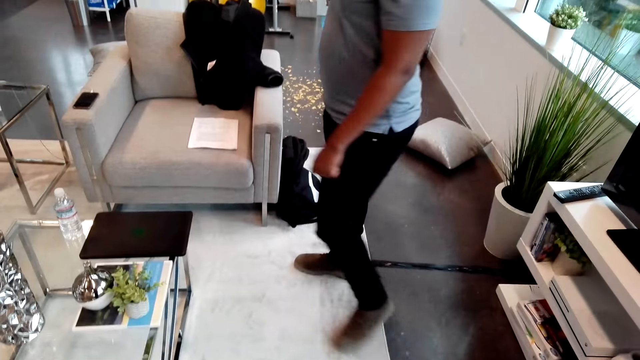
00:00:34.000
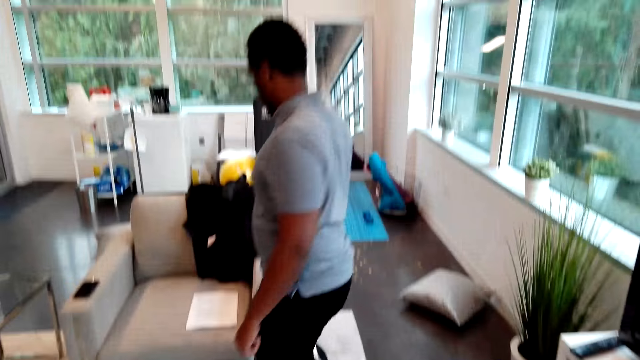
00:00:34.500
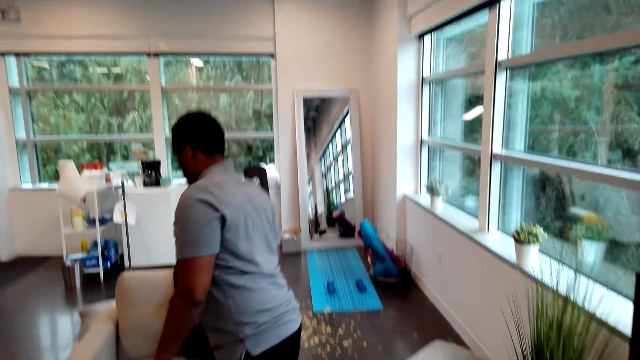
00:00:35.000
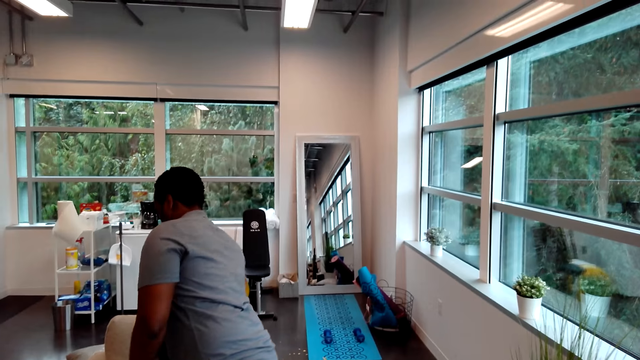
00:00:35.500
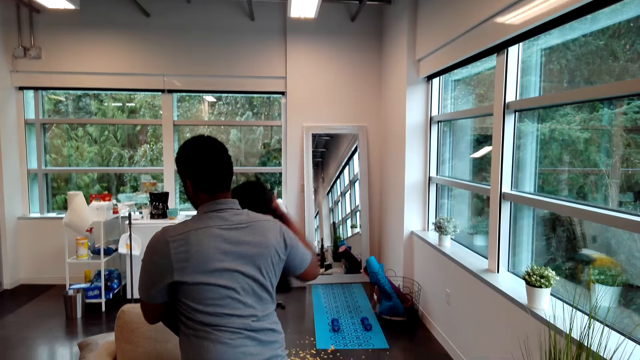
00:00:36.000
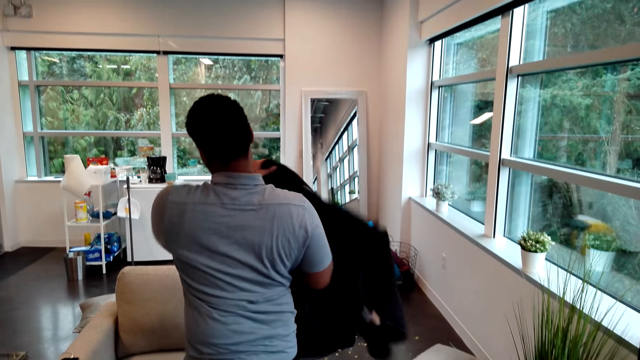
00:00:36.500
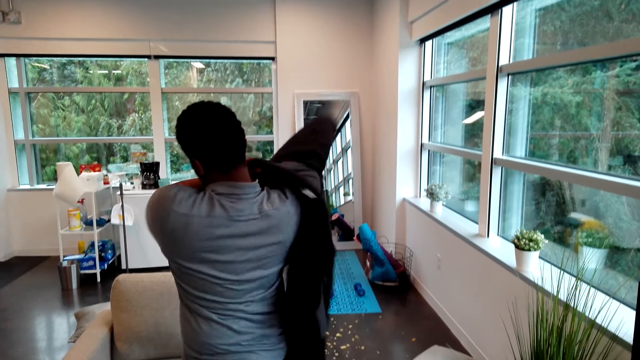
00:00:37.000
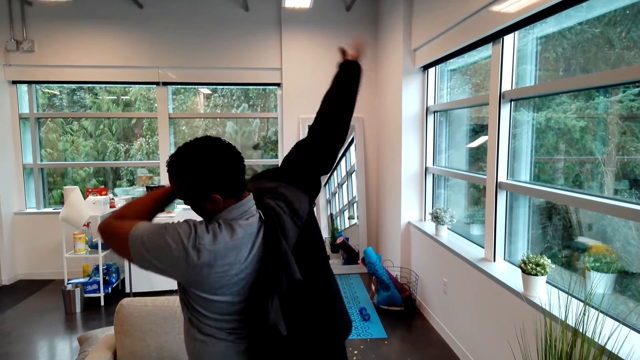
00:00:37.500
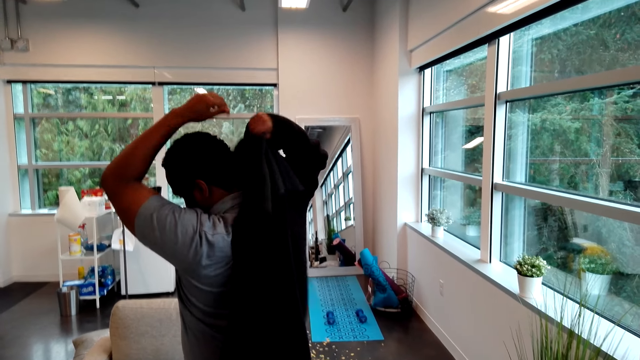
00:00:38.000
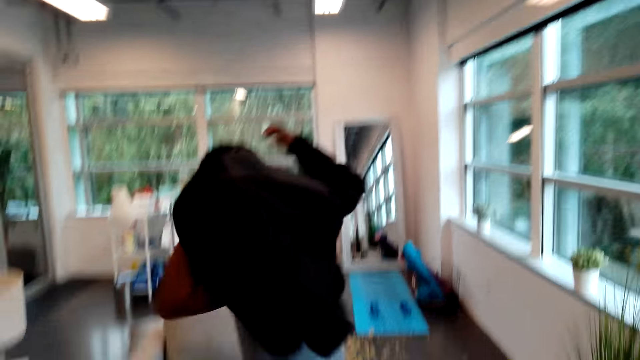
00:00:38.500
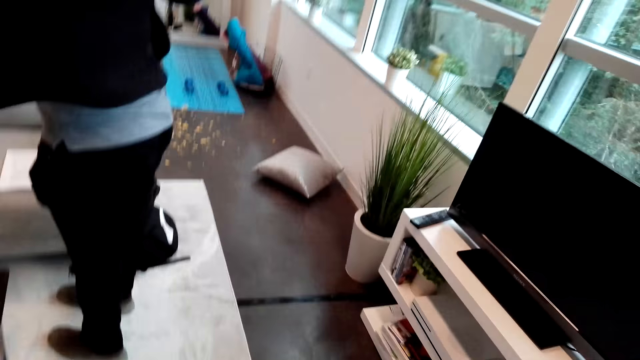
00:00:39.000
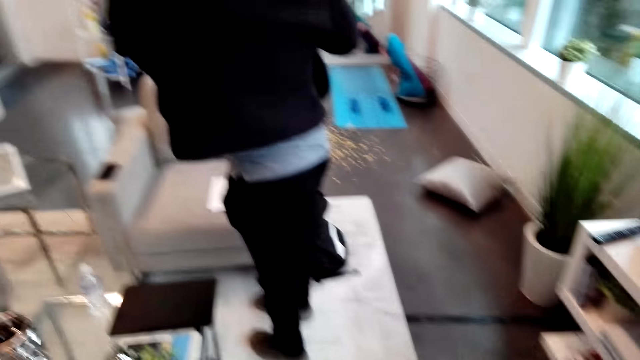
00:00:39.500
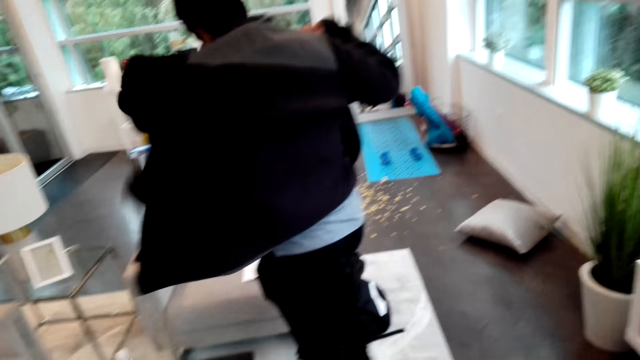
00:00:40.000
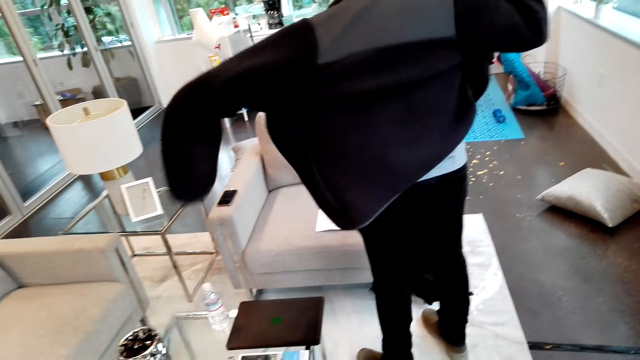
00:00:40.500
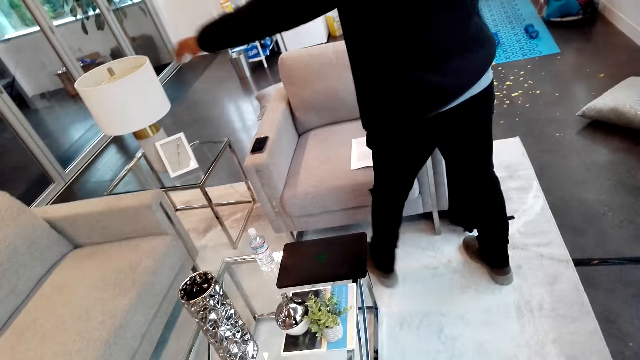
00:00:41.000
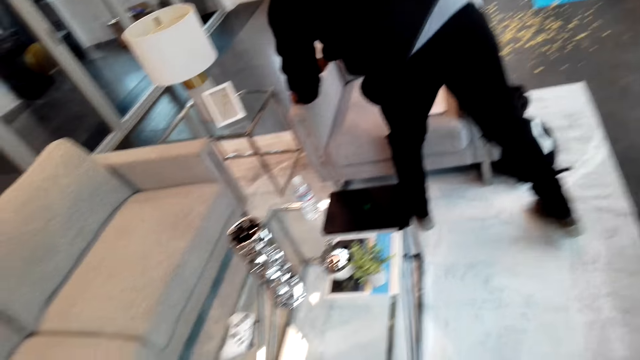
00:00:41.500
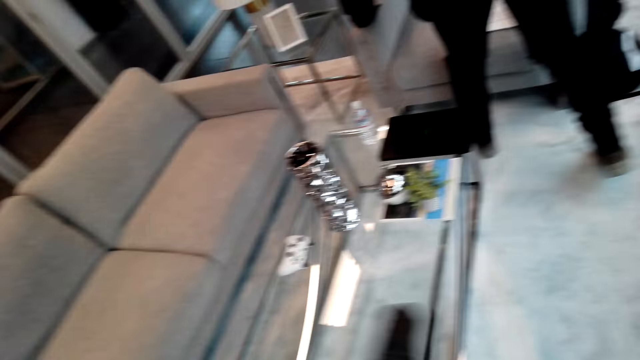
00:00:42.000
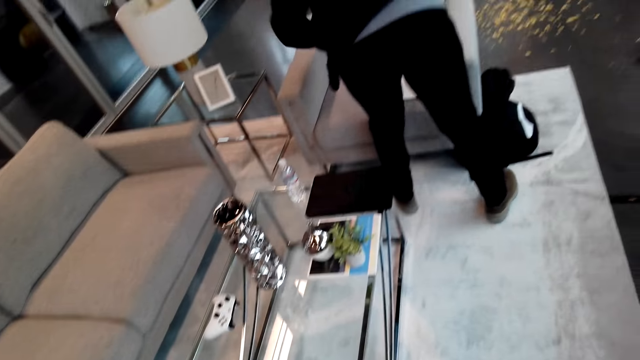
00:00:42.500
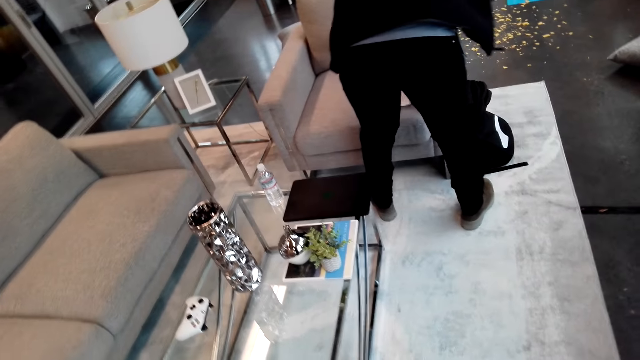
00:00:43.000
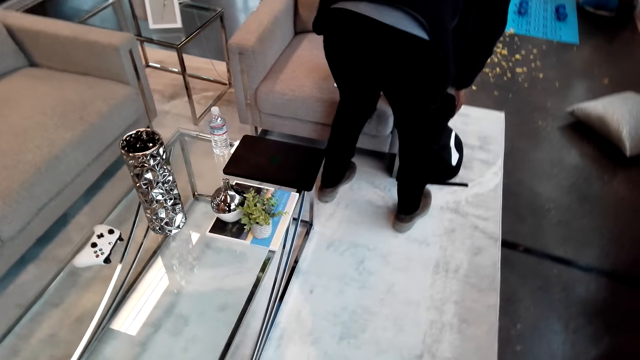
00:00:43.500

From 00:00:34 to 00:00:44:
A man picks up a jacket. He puts on the jacket. He picks up a phone and papers from the chair.

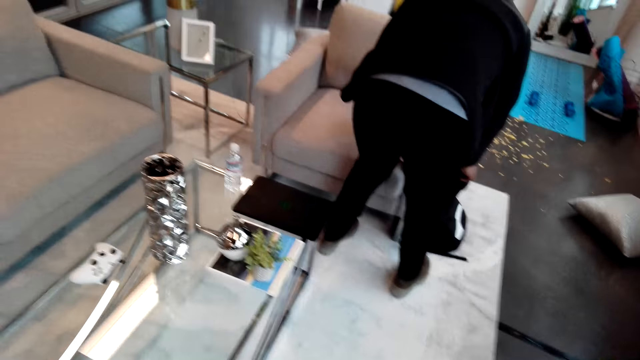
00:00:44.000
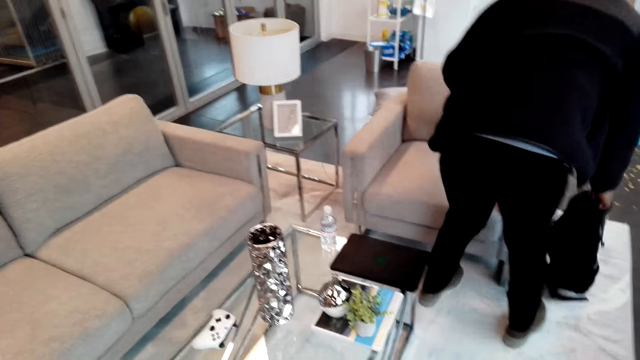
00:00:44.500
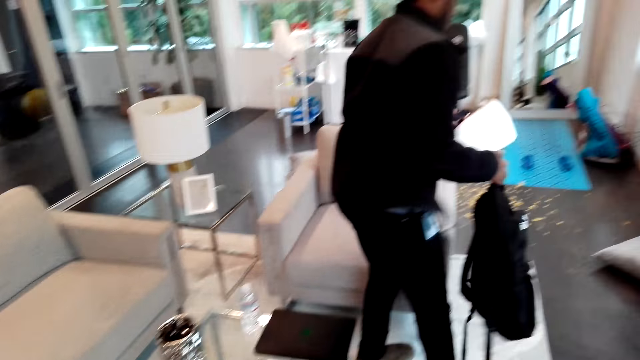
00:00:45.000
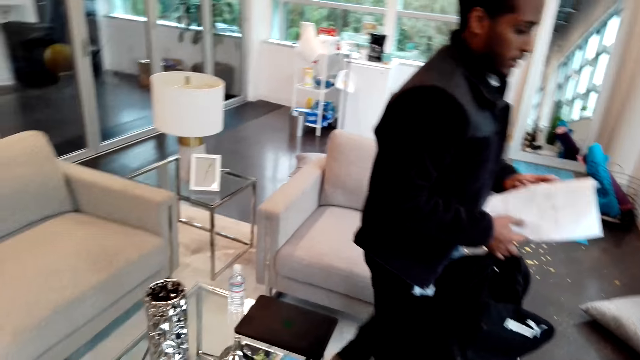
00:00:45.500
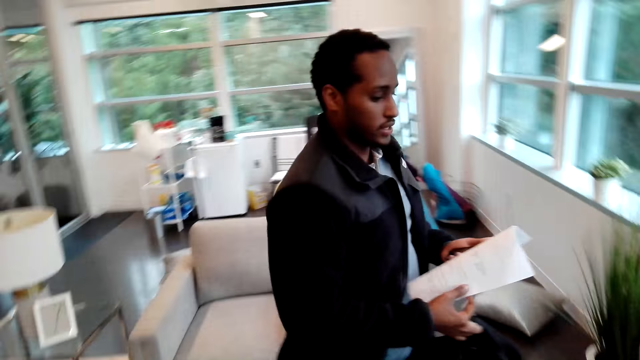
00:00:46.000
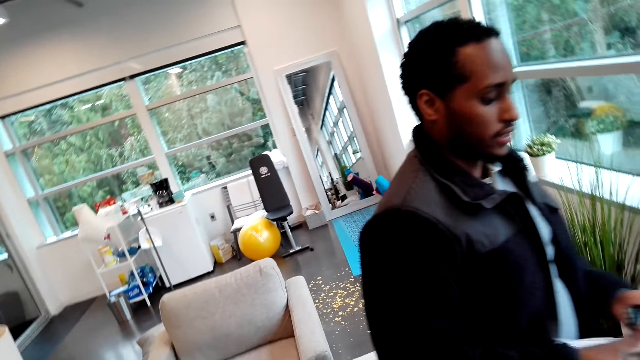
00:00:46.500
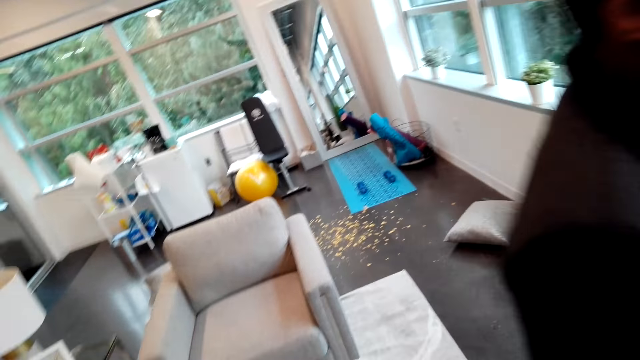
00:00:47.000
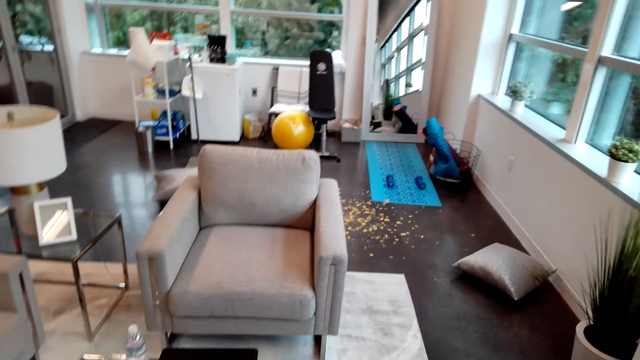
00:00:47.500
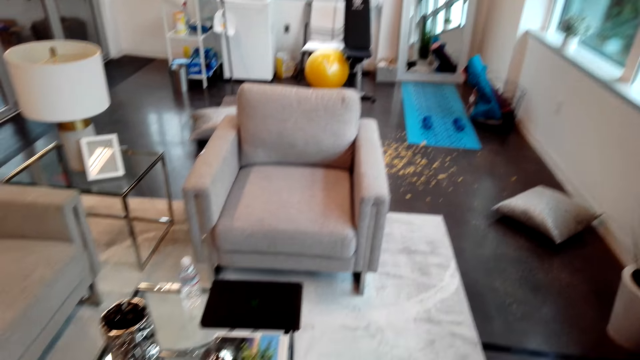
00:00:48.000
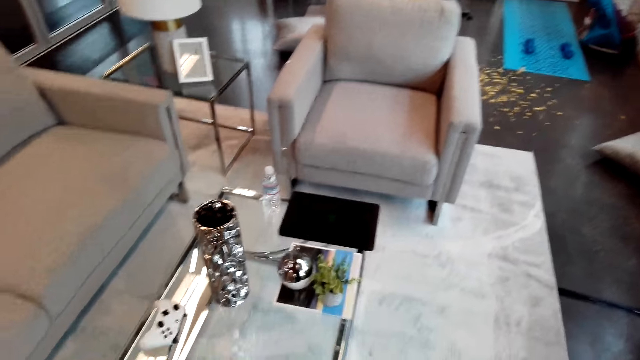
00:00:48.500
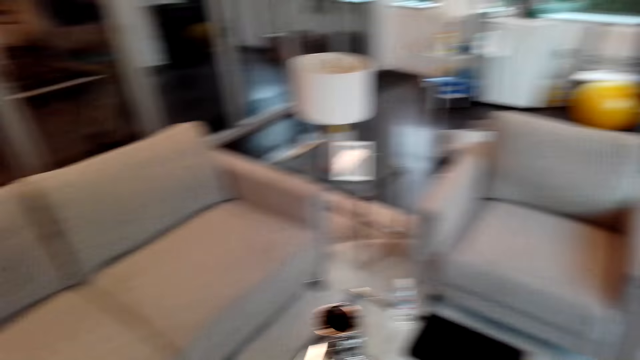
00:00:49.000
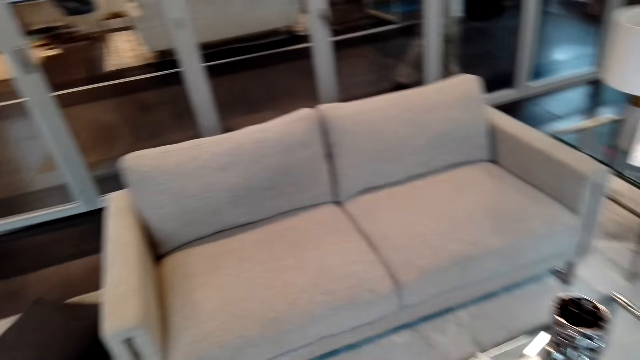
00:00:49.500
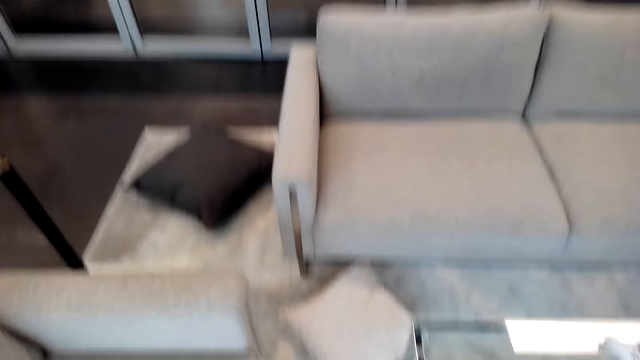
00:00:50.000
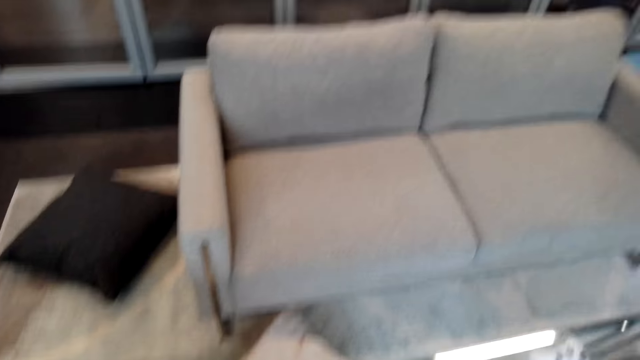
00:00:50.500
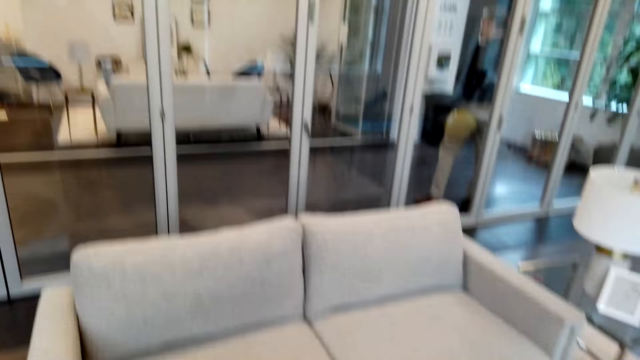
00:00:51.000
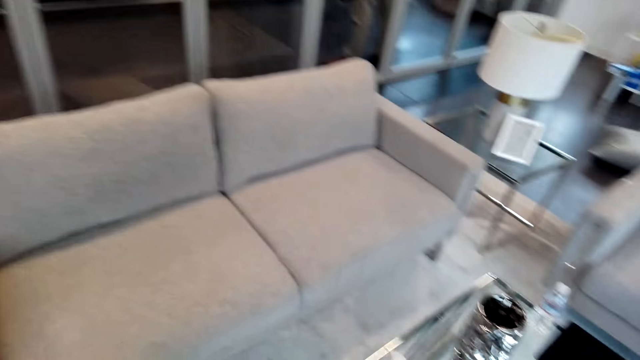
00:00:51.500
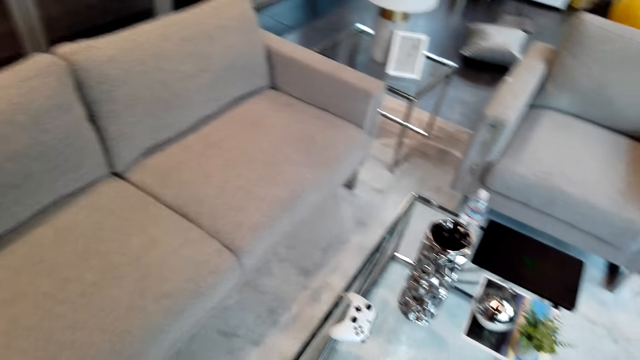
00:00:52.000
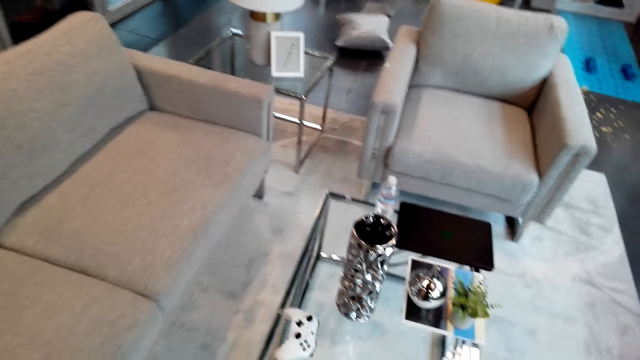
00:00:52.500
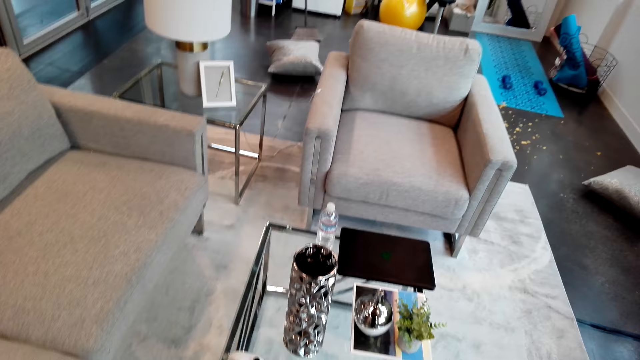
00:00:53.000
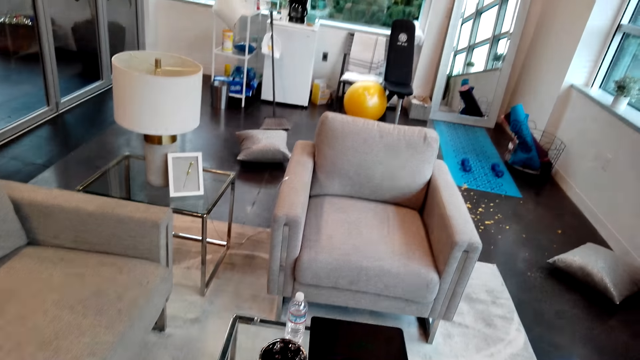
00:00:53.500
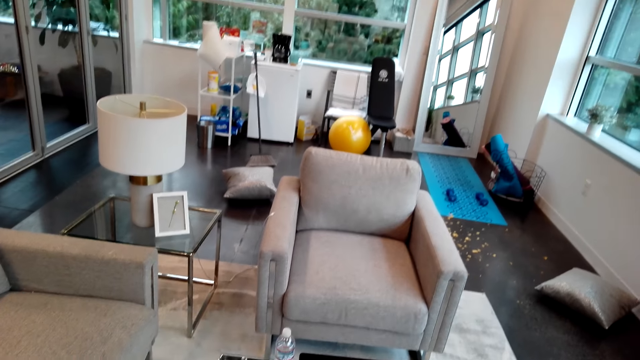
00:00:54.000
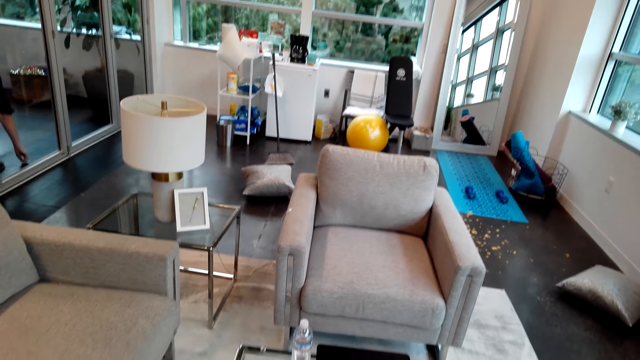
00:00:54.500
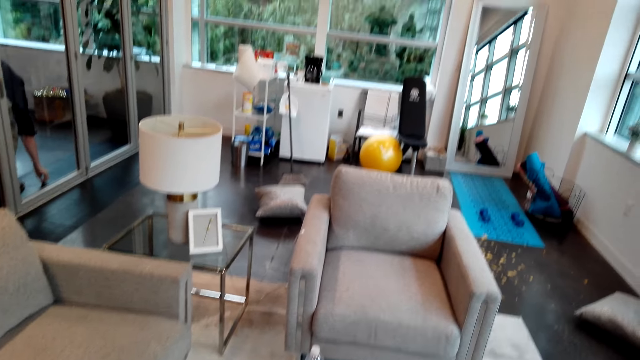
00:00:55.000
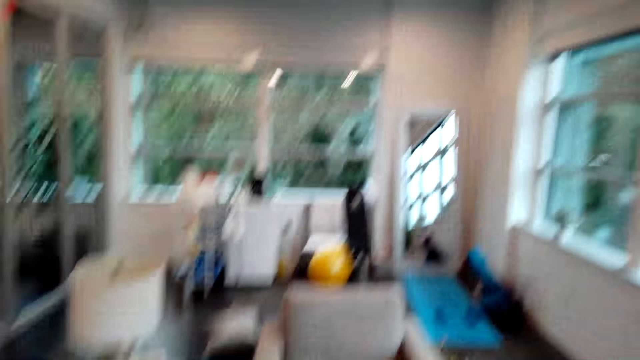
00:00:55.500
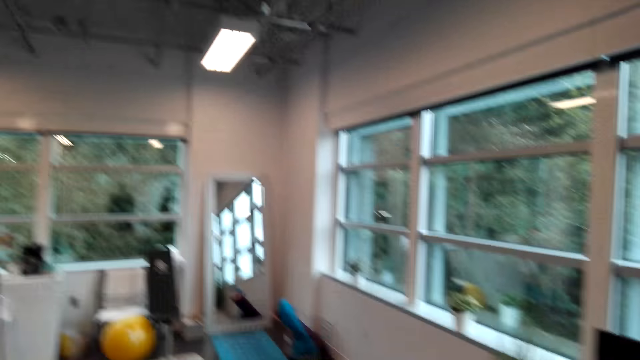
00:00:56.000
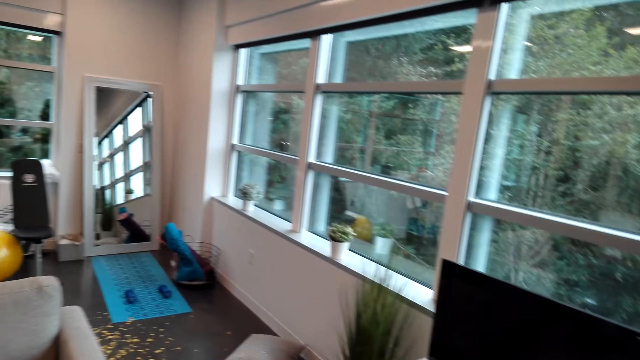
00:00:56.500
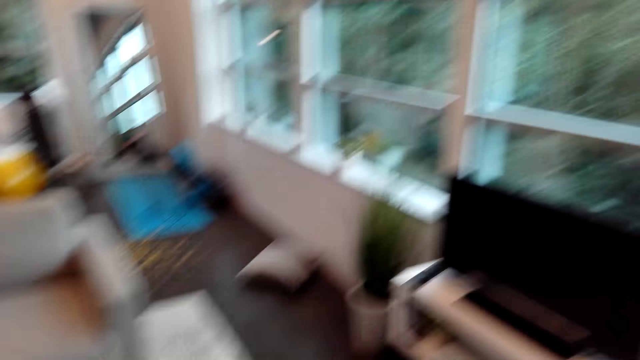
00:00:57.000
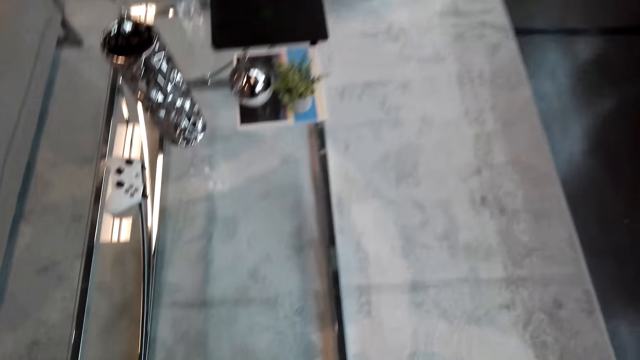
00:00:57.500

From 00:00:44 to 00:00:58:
A man picks up a bag from the floor. He converses with the camera wearer. He walks around the room. The camera wearer looks around the room. They walk around the room.
